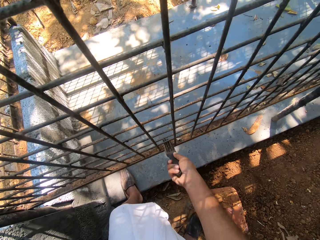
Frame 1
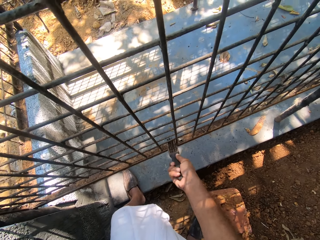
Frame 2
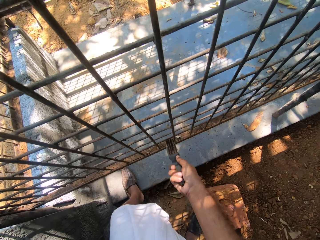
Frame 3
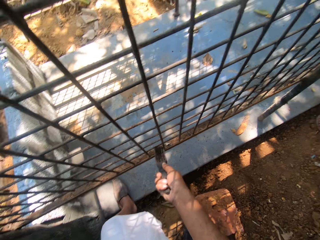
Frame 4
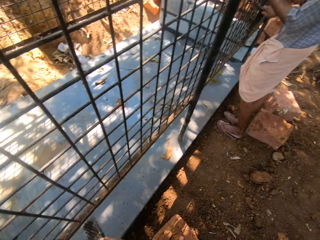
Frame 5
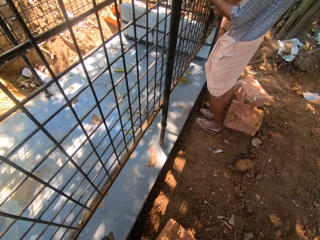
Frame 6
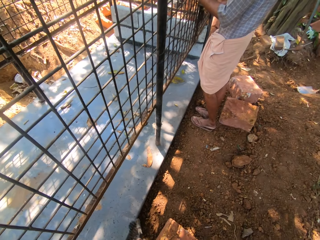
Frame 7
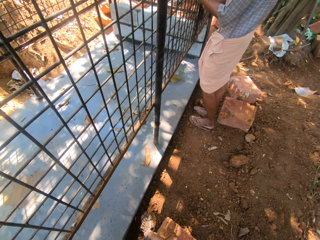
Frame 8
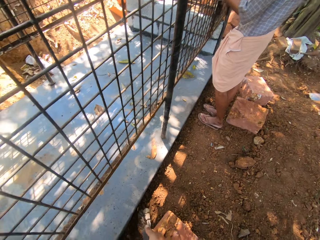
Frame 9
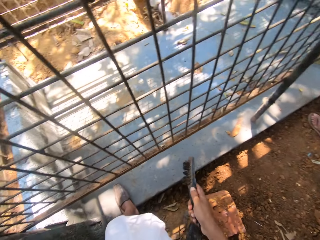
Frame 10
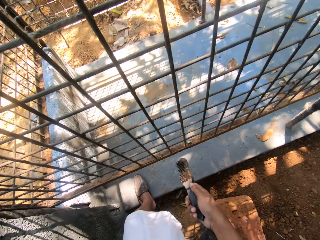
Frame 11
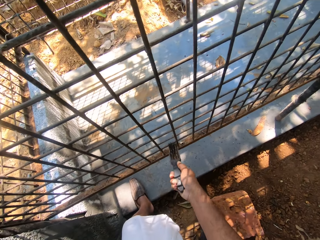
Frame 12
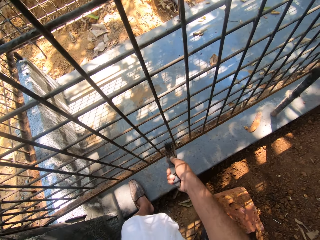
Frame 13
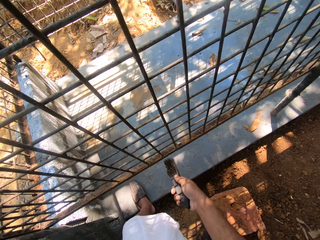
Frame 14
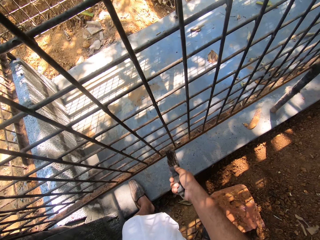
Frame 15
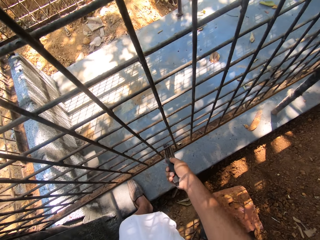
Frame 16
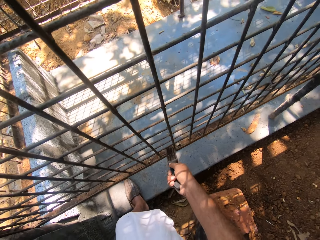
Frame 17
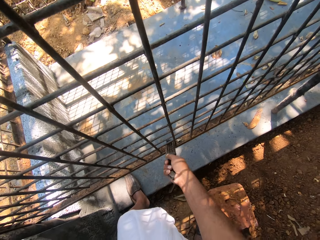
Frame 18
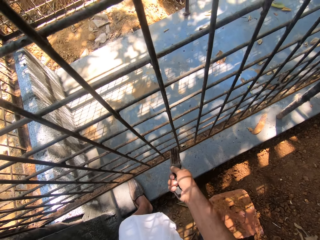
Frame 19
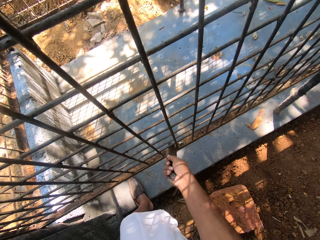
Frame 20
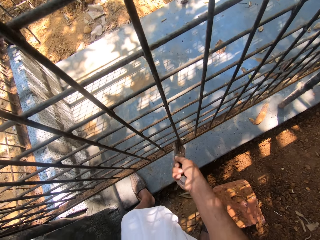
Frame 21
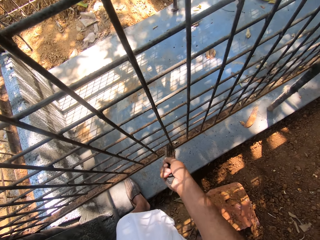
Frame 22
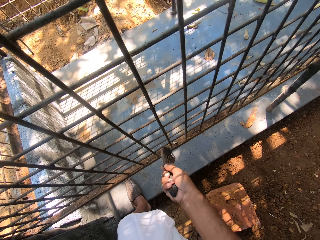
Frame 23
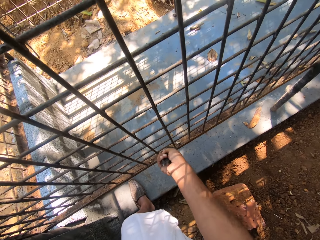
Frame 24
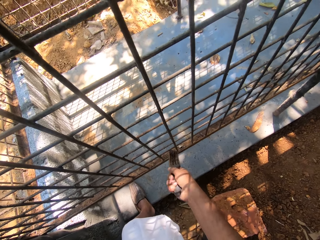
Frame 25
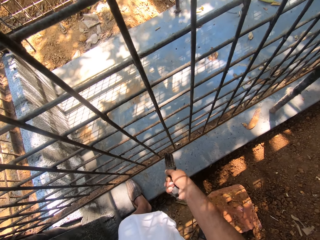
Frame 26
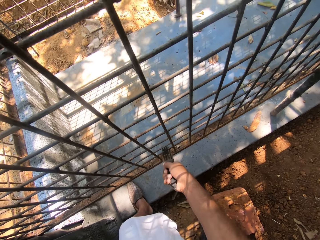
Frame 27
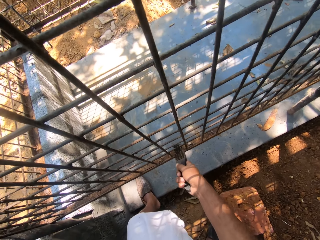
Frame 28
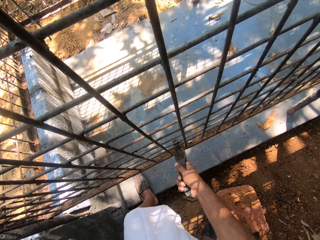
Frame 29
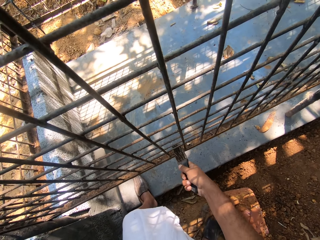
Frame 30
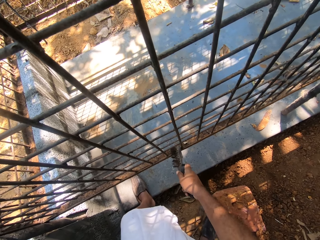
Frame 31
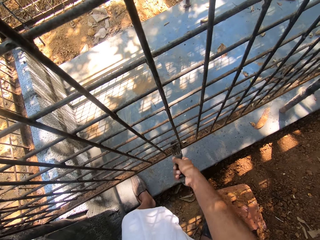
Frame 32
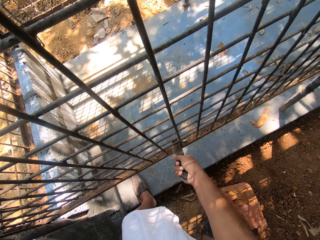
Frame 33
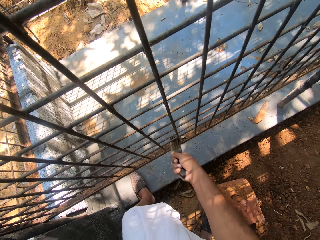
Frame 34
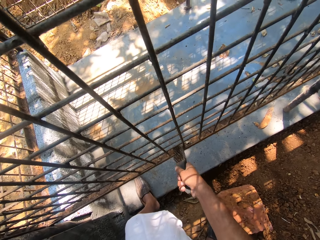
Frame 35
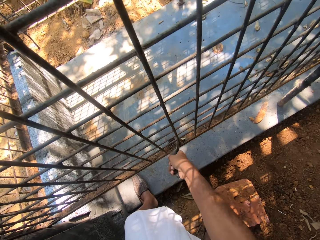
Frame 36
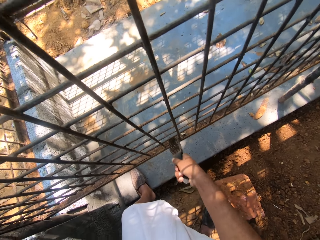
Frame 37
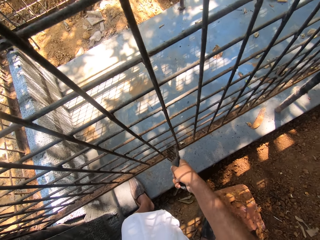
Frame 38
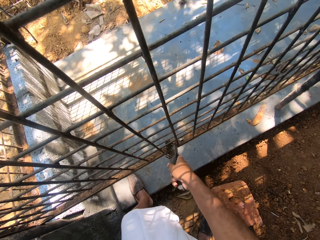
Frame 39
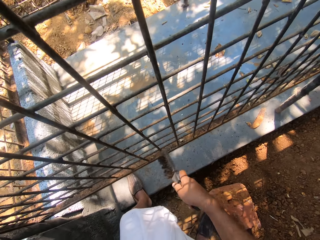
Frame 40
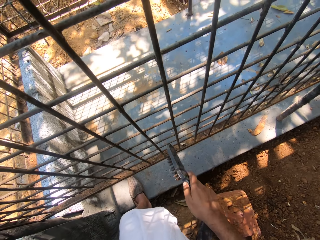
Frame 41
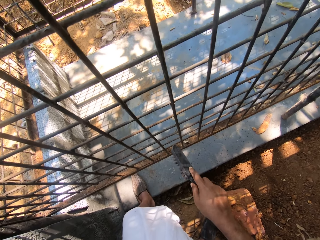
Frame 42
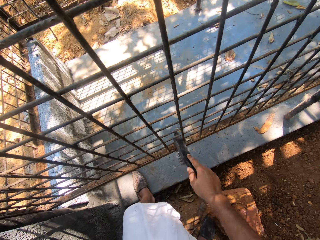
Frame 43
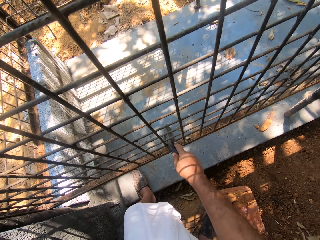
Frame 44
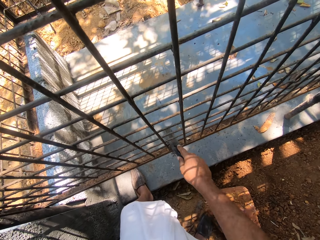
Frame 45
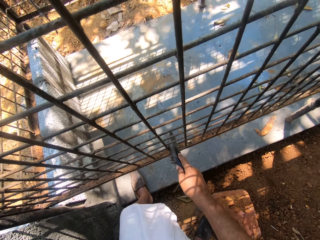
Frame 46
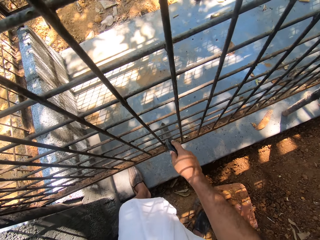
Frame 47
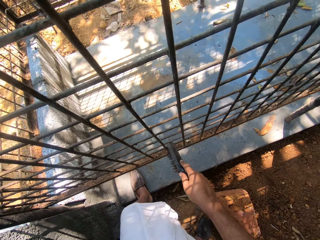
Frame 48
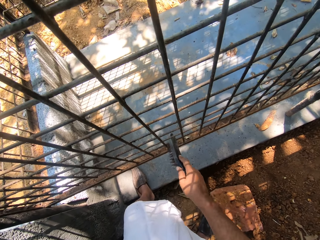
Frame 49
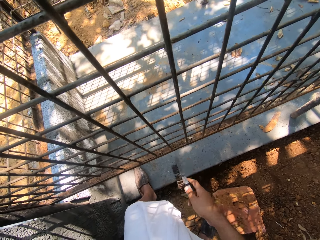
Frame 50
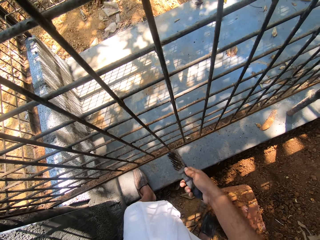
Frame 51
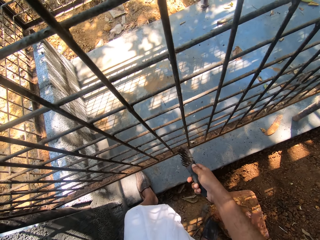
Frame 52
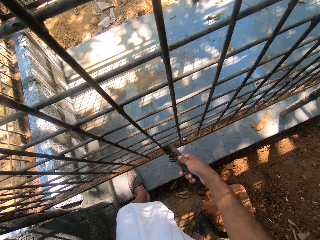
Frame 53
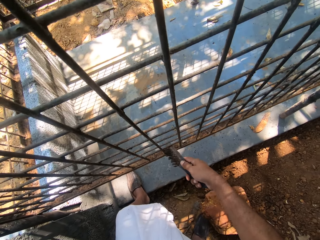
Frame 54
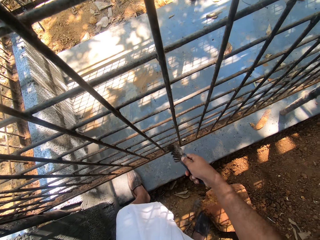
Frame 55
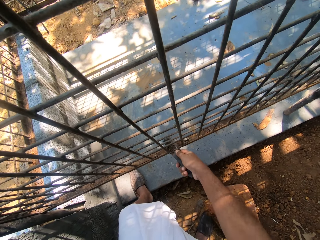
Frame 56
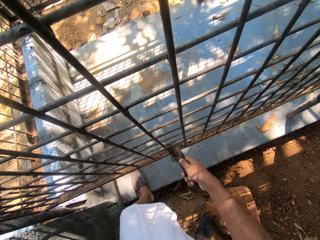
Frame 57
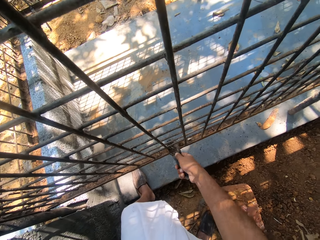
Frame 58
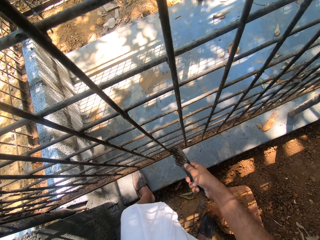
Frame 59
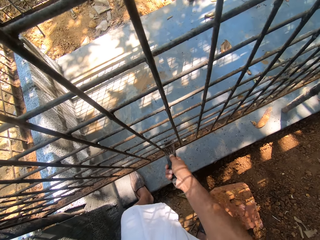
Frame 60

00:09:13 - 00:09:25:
The camera wearer dialogues with a man.

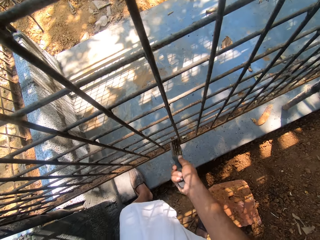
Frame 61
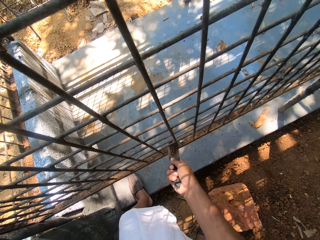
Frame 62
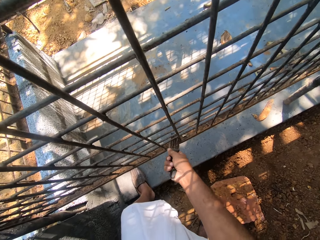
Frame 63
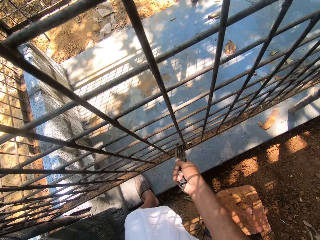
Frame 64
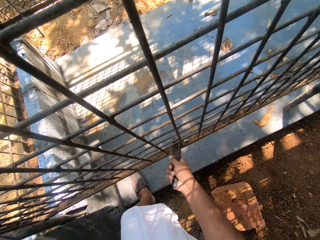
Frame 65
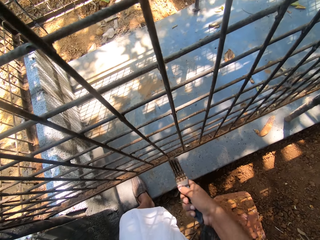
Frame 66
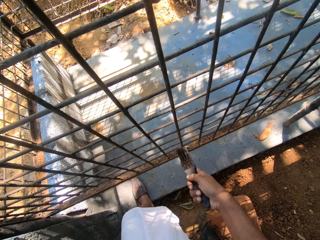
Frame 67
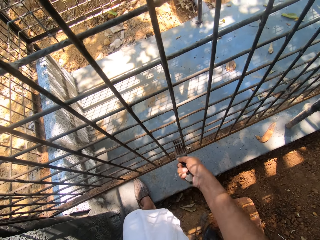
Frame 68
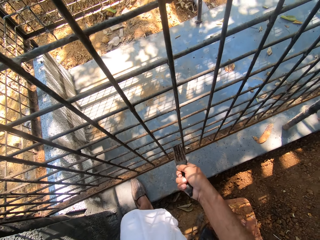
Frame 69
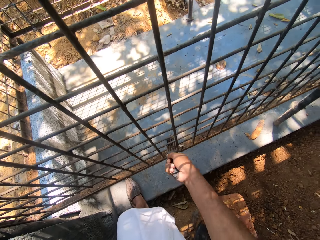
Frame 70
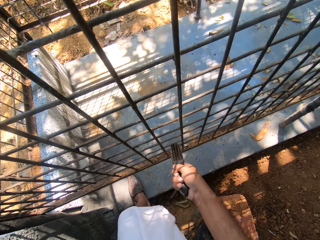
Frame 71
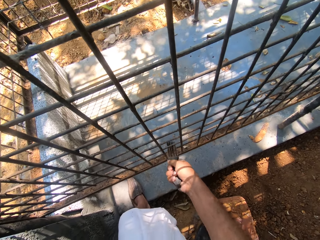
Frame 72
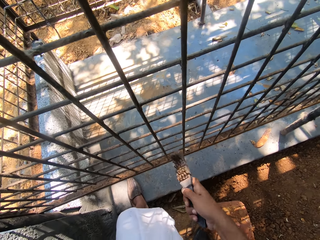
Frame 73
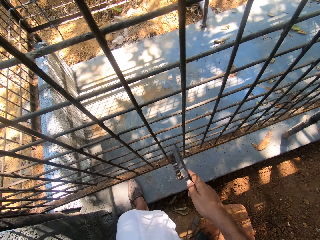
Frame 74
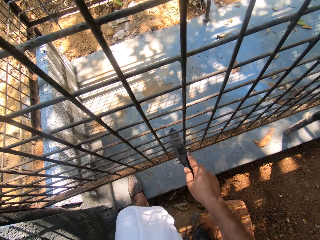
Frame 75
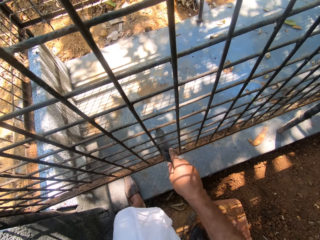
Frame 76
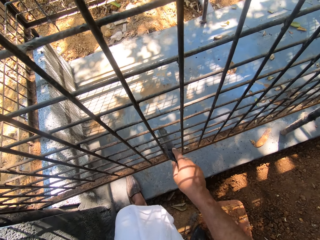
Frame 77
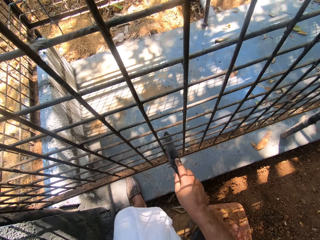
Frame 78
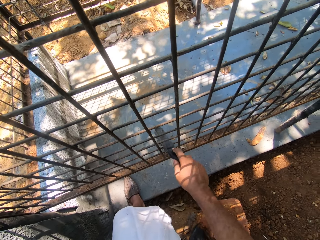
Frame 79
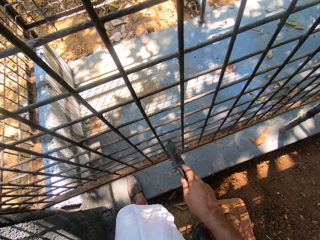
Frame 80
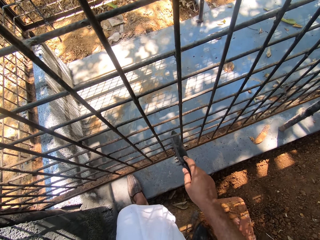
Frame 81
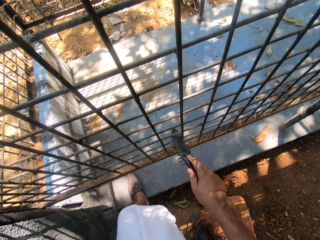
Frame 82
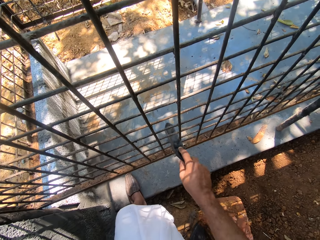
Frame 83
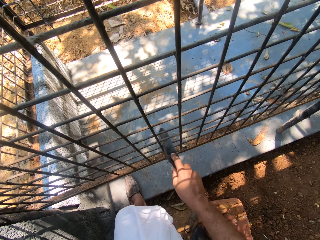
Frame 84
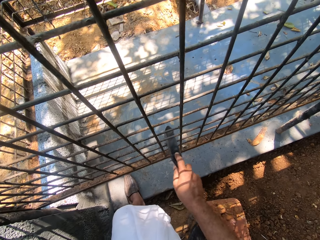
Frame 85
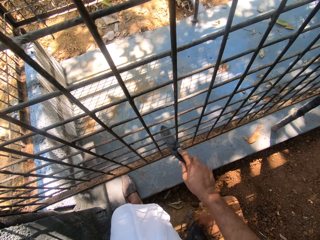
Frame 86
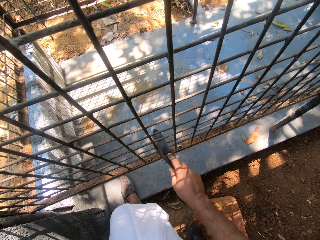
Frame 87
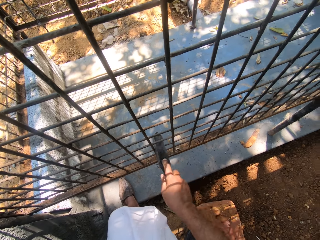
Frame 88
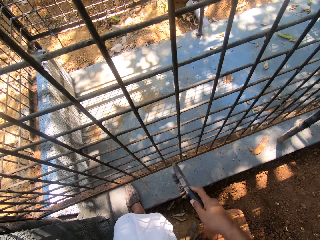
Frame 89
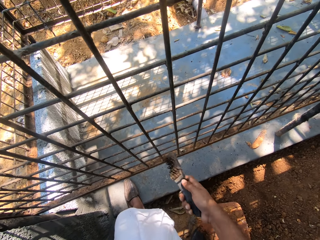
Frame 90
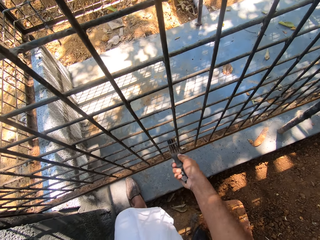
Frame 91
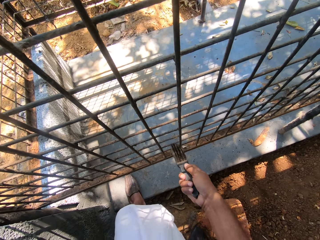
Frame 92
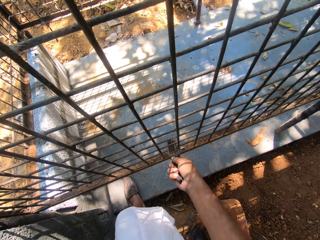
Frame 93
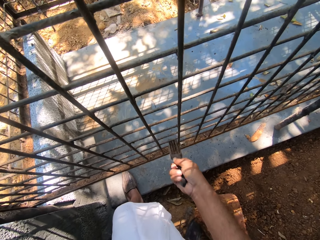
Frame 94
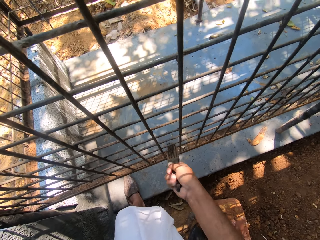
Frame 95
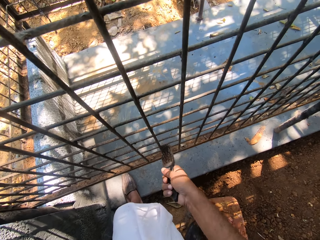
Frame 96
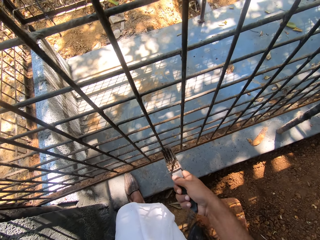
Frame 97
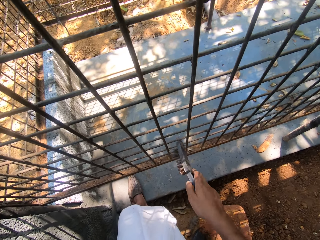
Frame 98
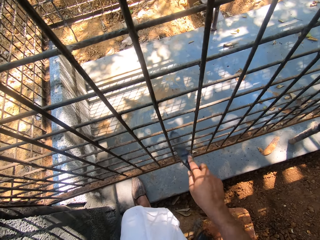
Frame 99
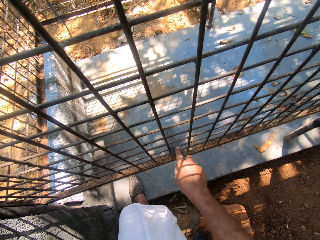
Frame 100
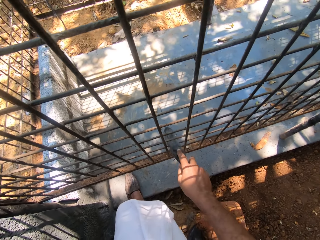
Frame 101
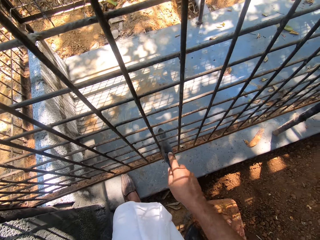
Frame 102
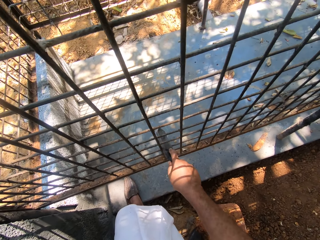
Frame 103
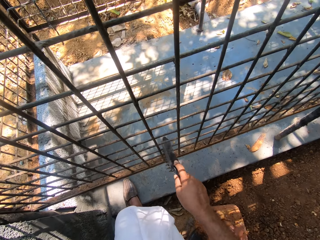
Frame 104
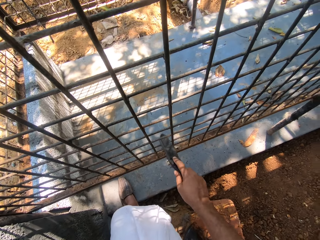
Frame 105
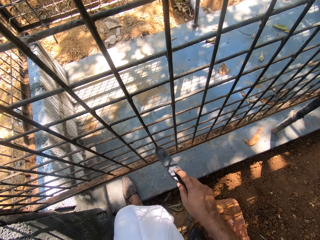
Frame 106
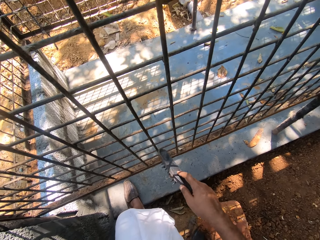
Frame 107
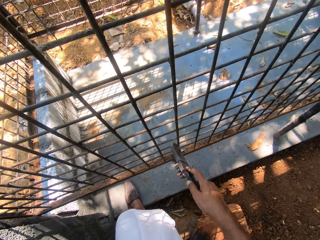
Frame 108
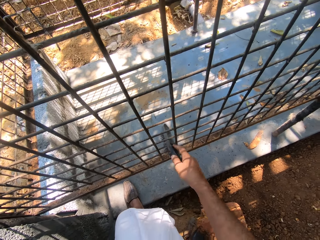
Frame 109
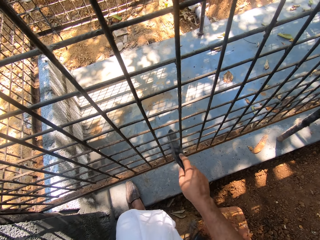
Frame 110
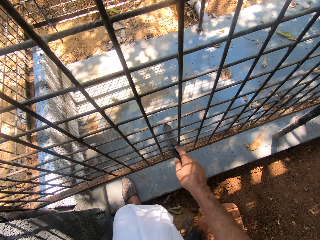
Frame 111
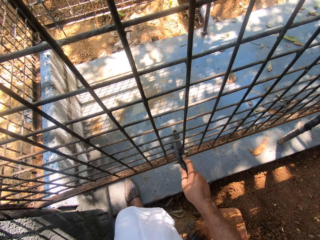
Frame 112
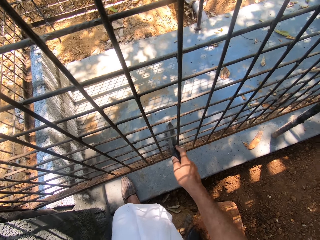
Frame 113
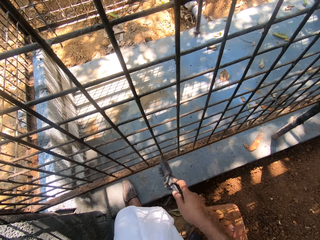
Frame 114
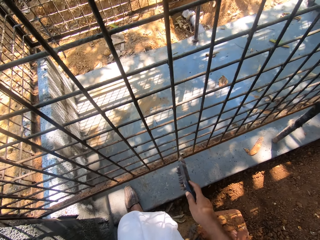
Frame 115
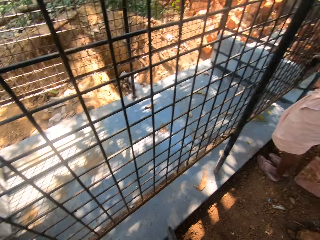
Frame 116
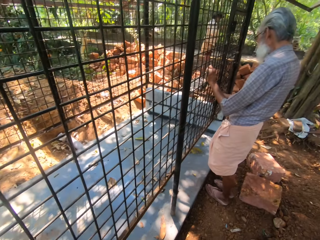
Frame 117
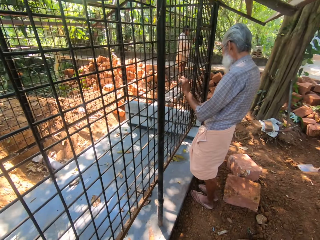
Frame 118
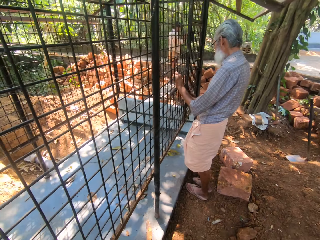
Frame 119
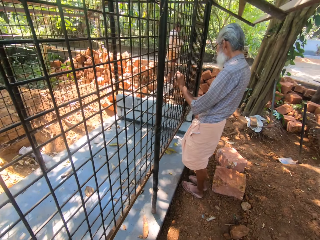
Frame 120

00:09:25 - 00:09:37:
The camera wearer dialogues with a person.
